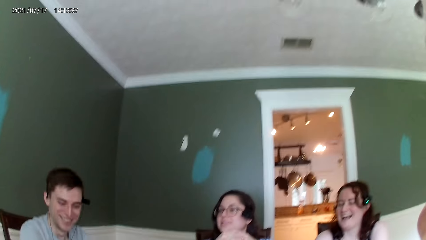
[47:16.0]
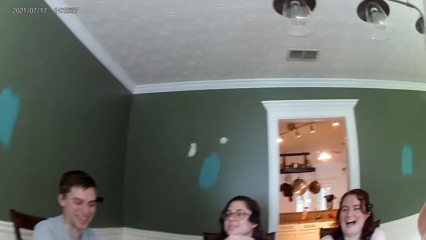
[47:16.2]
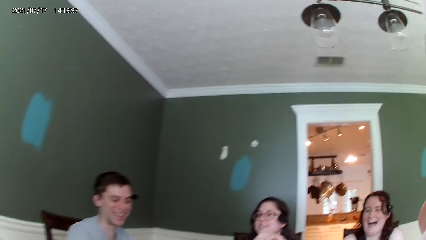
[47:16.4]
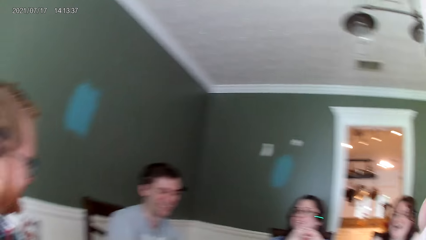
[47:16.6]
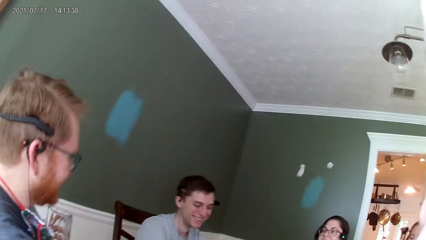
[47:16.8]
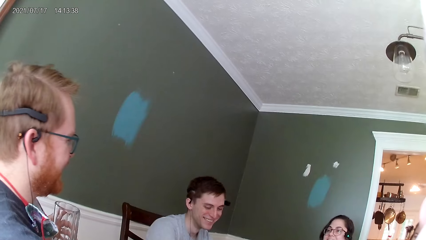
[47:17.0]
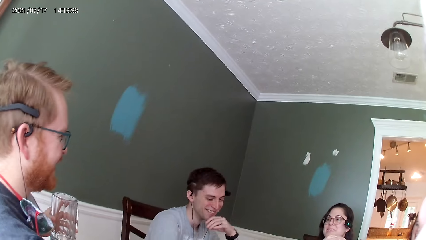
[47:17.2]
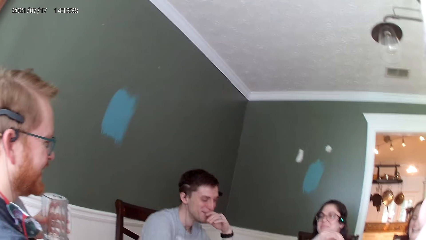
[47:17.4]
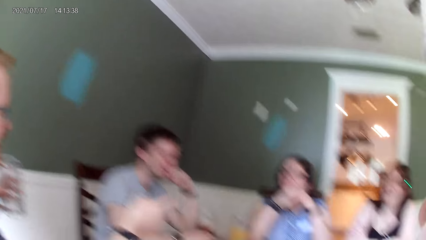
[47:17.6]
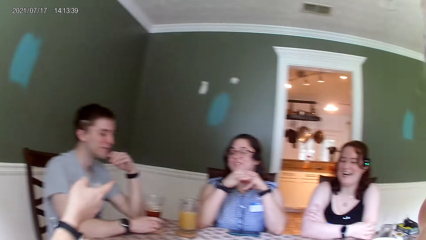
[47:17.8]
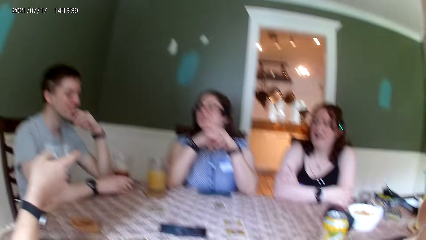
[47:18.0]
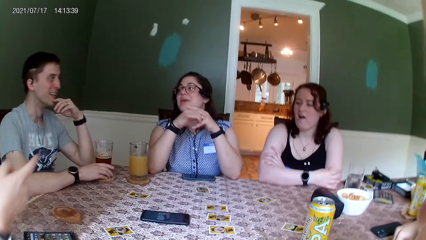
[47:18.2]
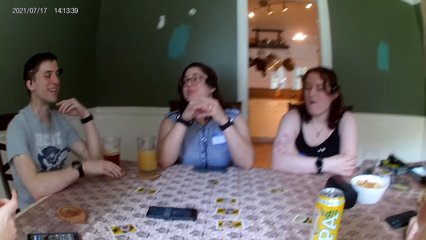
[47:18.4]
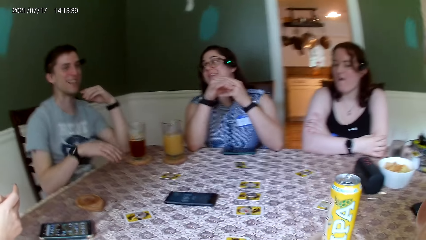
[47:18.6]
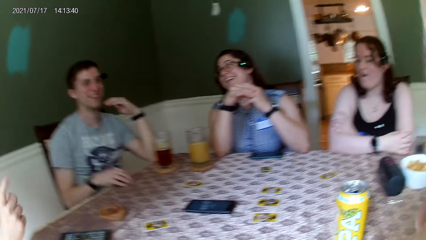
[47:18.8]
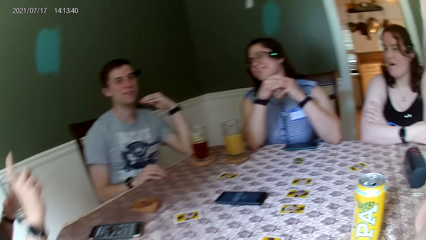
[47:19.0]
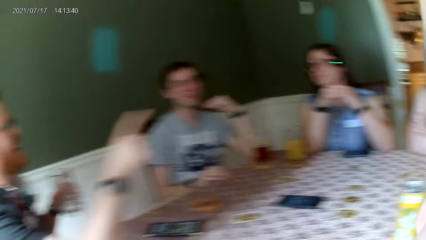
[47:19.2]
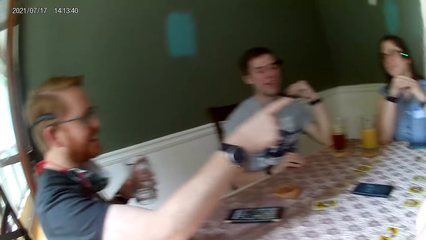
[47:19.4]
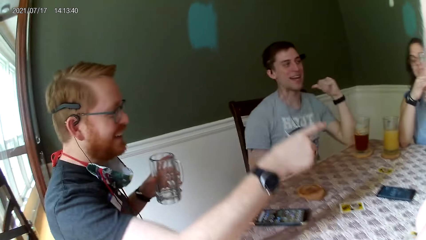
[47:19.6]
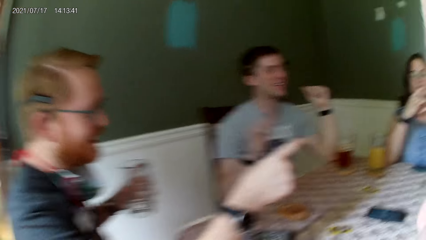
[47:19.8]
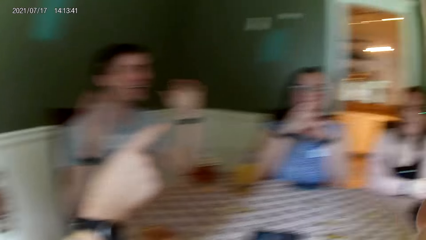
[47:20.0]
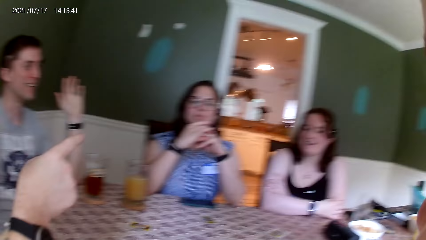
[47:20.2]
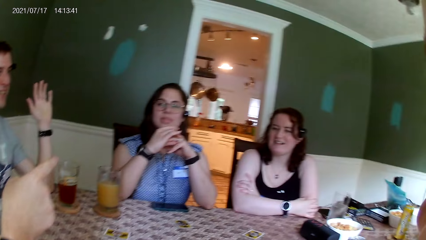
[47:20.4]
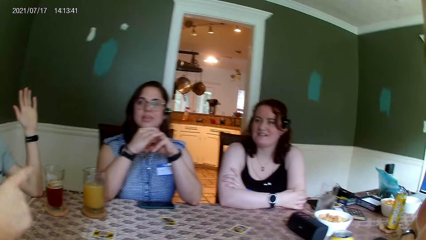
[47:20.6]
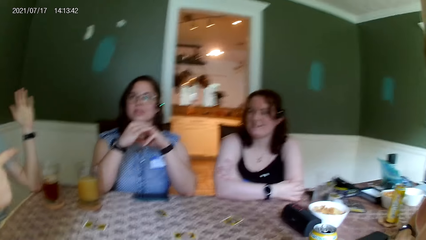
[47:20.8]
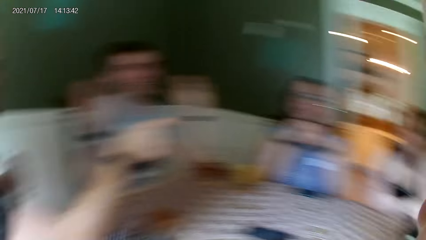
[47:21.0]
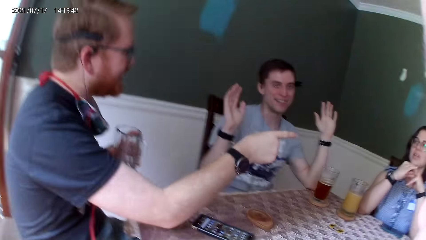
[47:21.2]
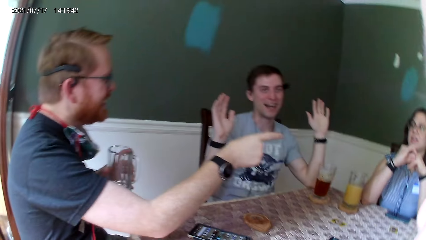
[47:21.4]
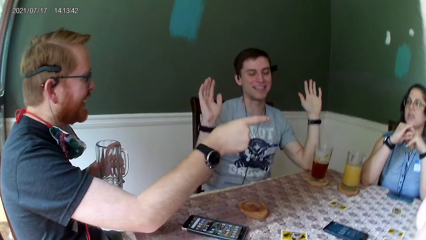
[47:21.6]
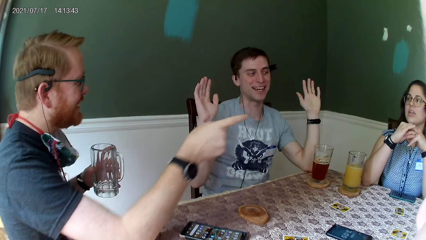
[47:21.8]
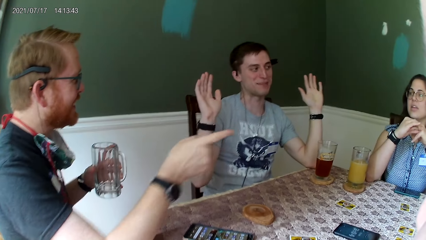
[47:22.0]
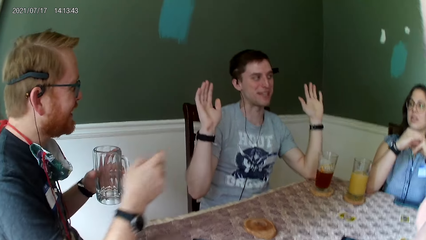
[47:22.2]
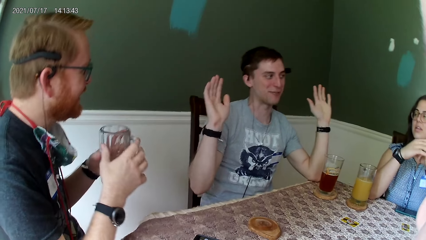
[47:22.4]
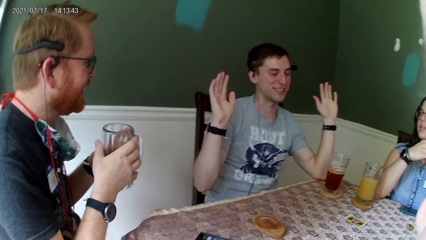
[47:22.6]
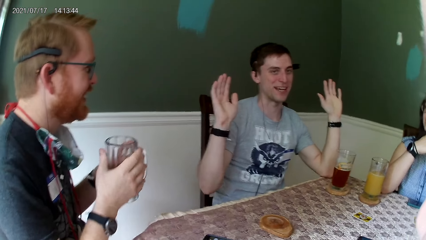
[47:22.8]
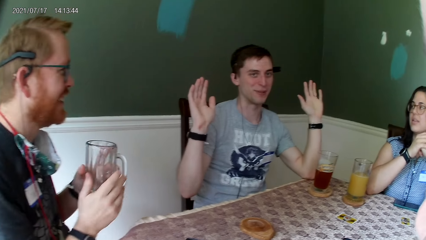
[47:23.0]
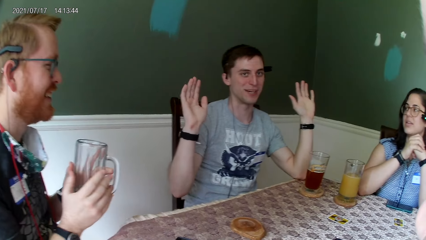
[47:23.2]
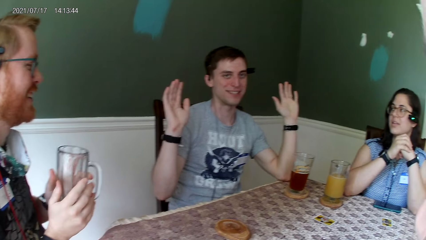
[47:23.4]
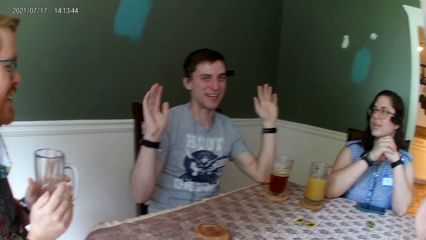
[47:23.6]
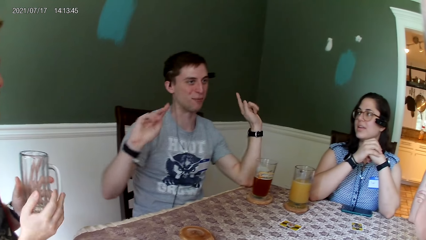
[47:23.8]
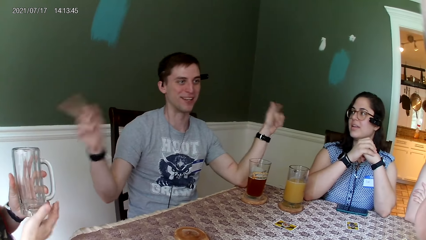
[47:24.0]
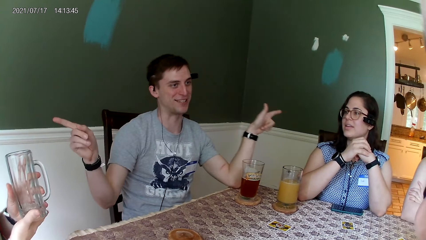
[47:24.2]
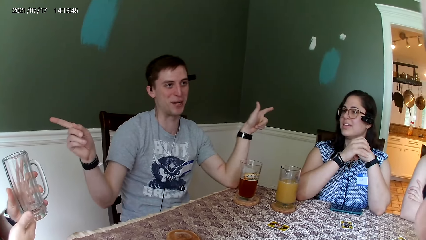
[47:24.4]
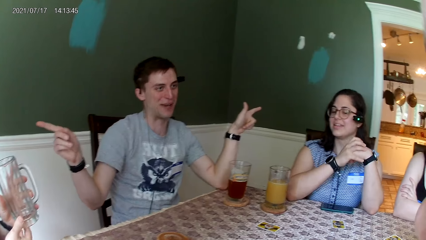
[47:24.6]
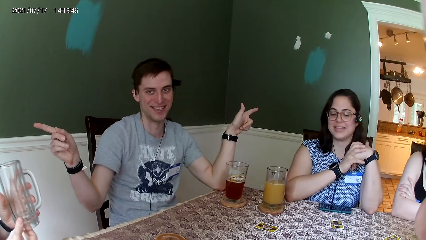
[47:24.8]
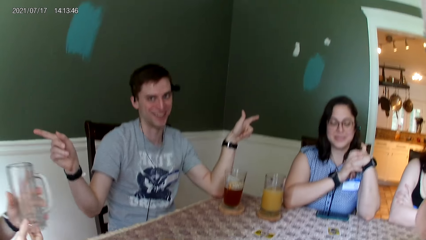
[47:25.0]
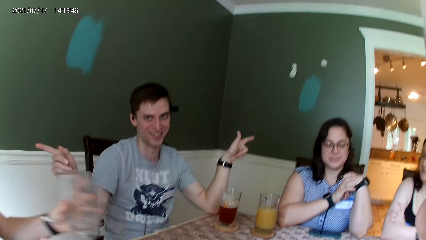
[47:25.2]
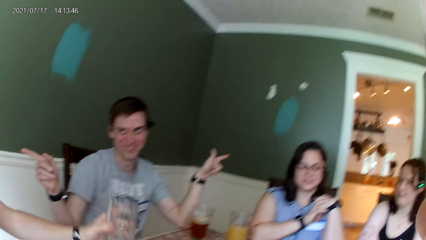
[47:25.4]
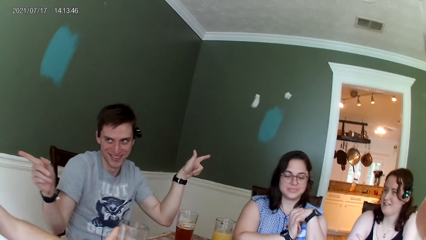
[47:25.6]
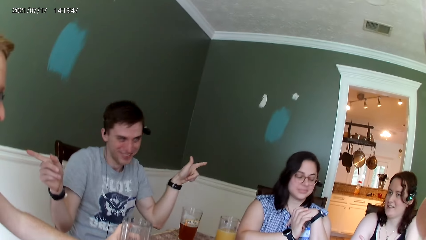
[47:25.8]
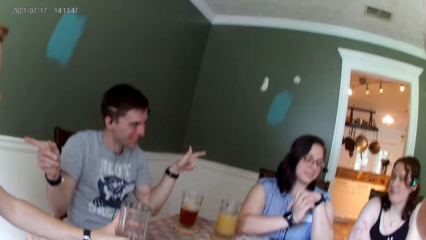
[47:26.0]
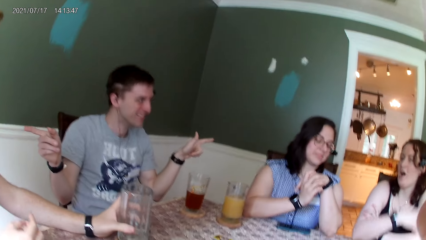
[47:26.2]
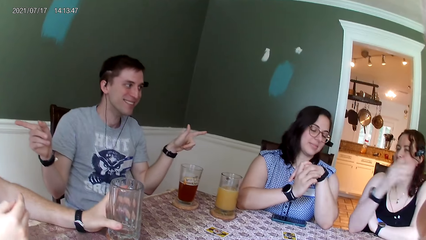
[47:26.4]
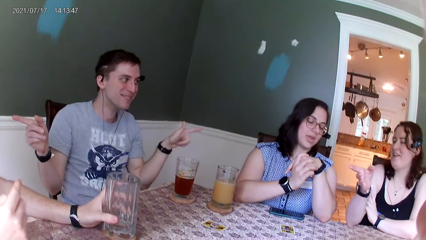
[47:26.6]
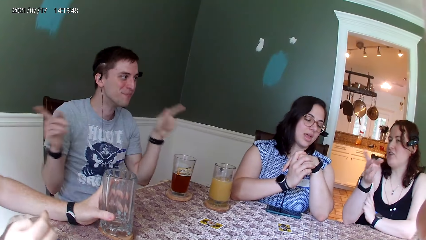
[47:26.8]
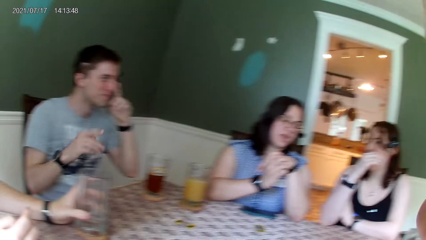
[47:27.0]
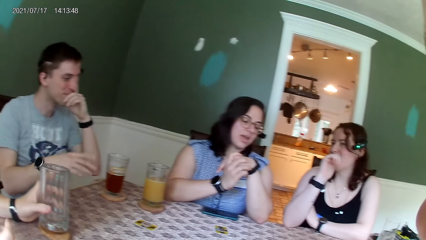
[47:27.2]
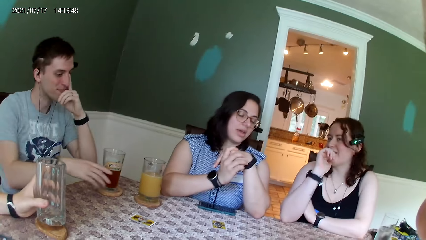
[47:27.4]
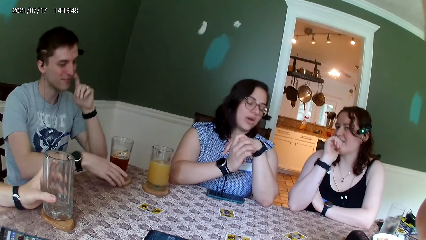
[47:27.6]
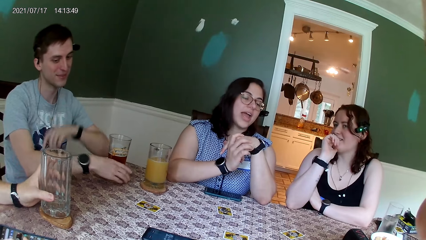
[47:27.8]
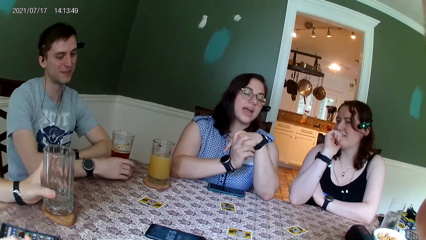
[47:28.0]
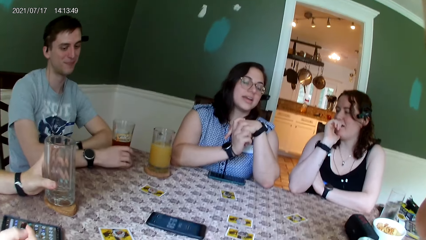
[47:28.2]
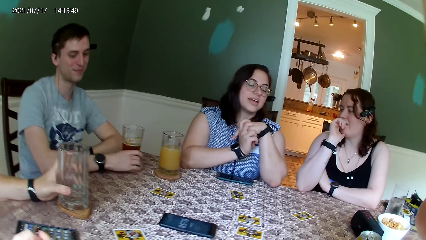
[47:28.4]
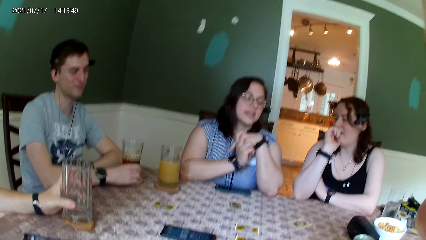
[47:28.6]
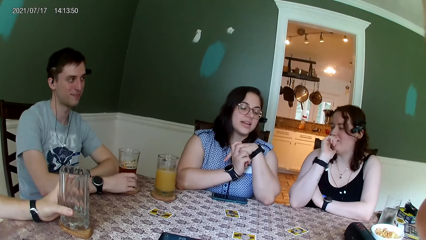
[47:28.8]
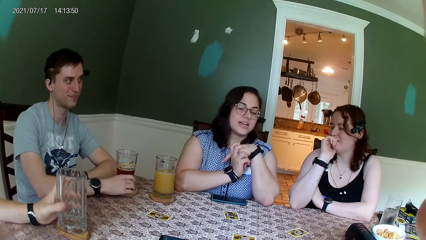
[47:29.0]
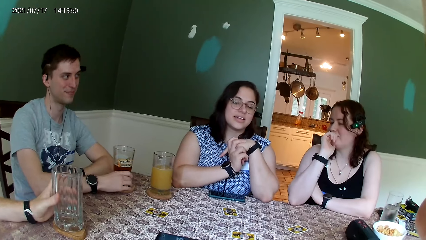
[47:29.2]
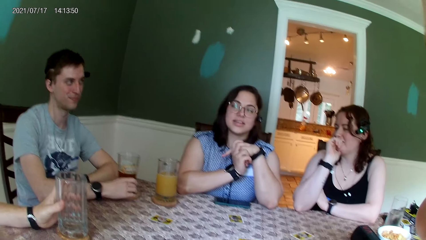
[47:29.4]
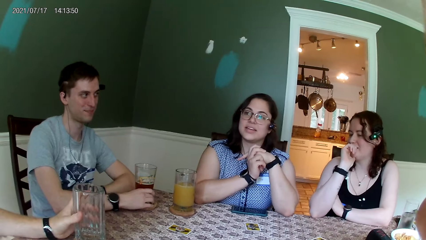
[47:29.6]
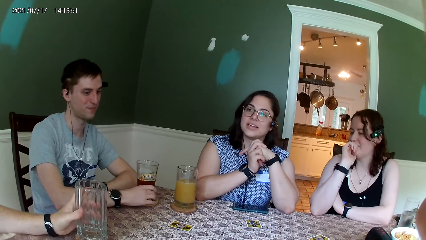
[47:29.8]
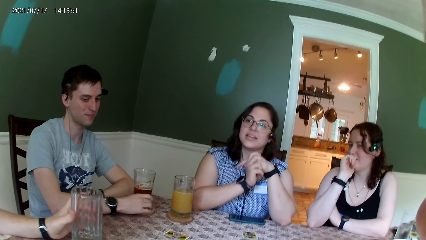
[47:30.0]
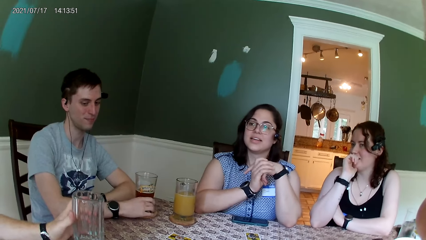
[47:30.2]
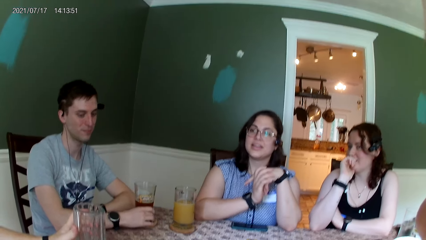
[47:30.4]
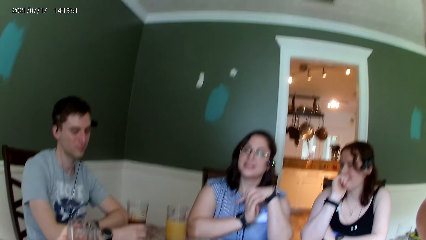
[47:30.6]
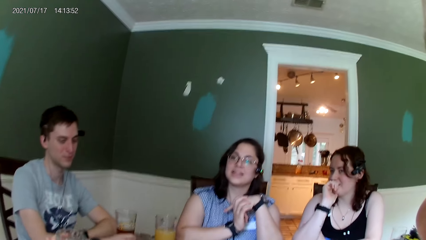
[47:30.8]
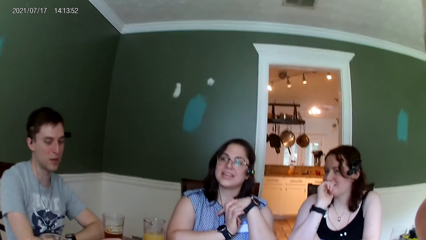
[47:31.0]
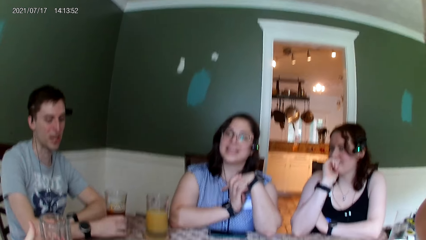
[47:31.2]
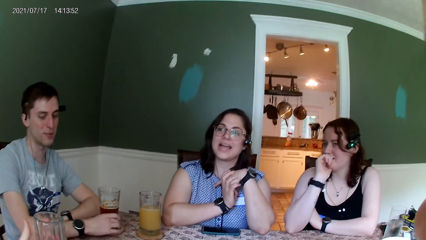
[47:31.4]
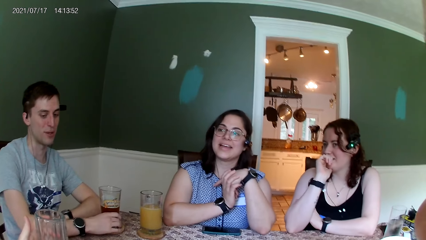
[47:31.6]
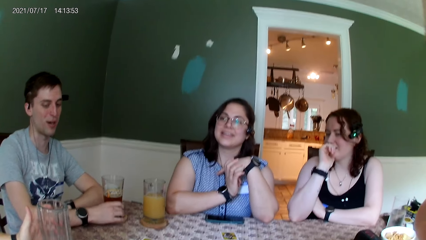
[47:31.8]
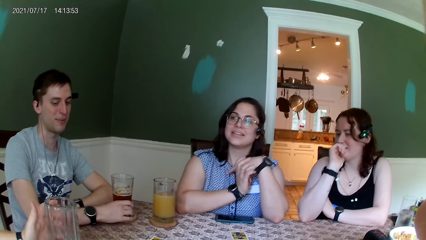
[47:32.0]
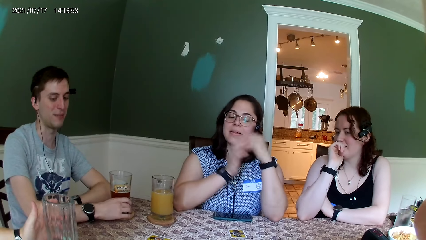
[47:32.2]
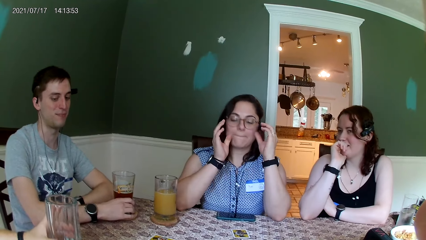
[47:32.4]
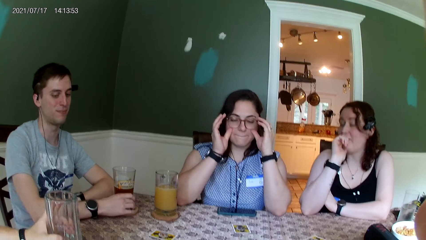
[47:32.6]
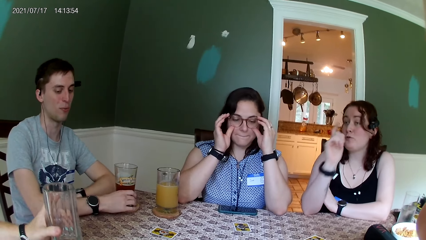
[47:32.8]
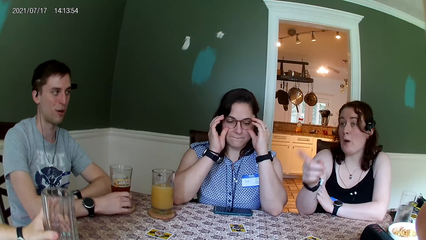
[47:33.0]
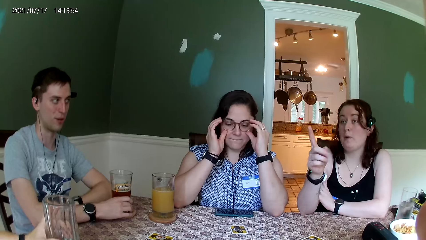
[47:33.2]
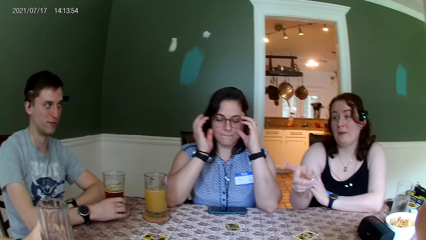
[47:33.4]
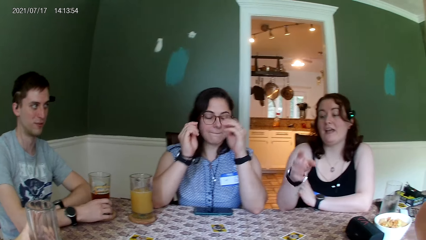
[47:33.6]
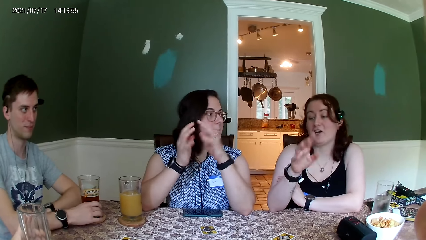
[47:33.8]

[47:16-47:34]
A man speaks to the group of people at the table. Another man holds the glass cup with both hands. A woman replies to the first man. She speaks to the first man.
